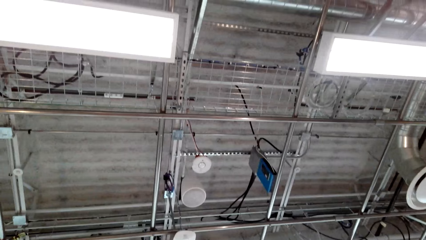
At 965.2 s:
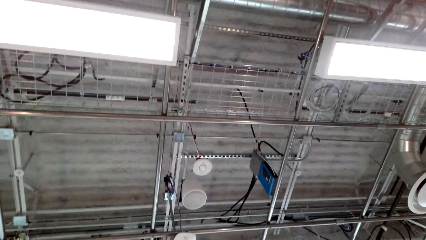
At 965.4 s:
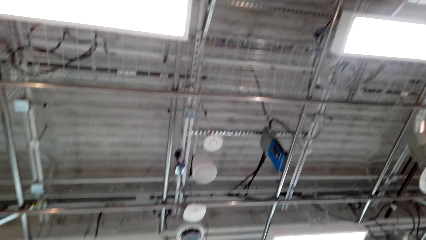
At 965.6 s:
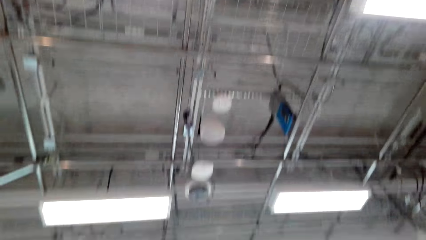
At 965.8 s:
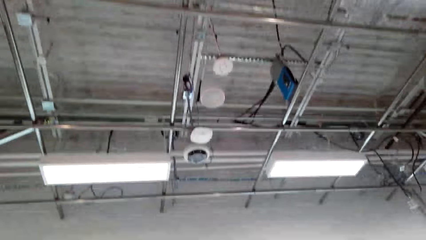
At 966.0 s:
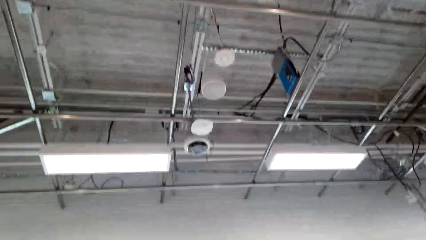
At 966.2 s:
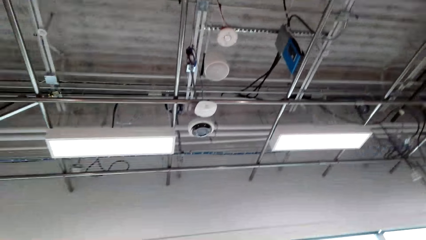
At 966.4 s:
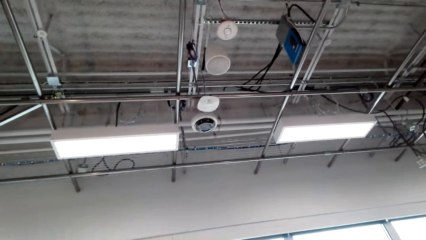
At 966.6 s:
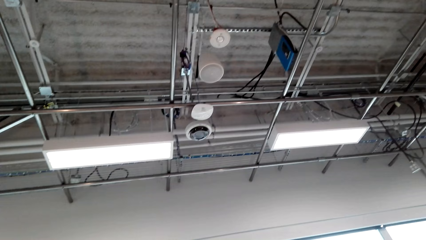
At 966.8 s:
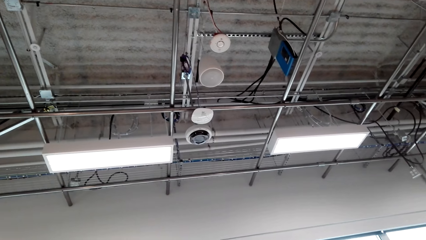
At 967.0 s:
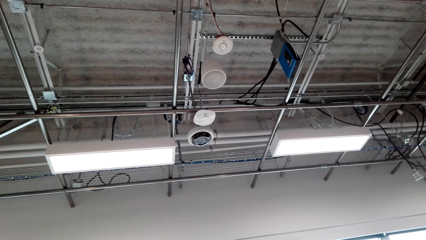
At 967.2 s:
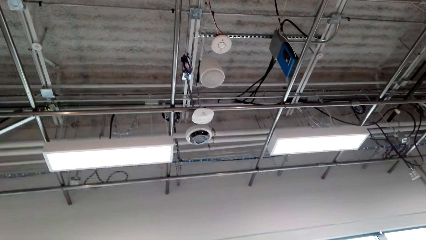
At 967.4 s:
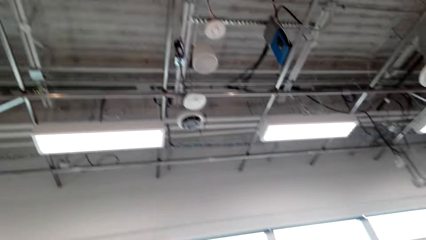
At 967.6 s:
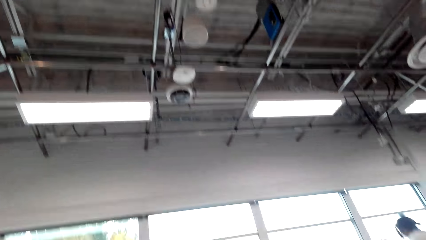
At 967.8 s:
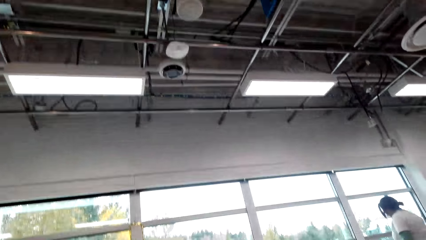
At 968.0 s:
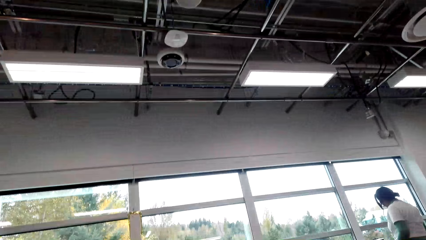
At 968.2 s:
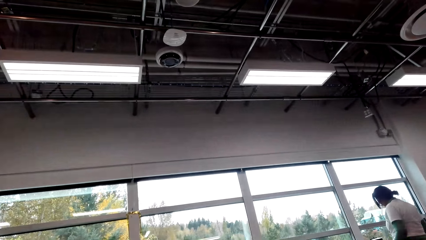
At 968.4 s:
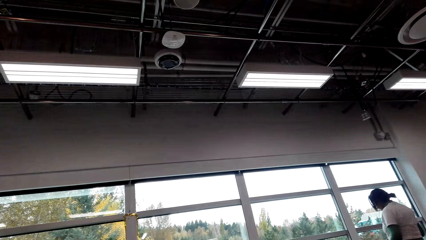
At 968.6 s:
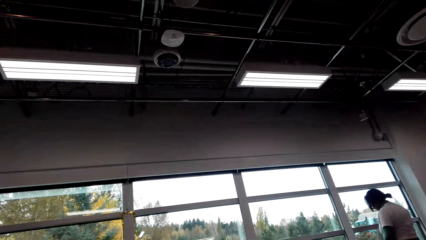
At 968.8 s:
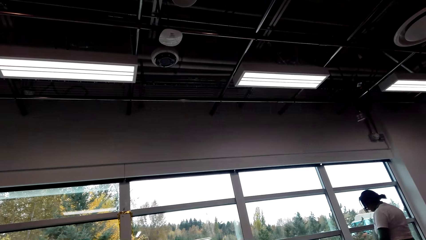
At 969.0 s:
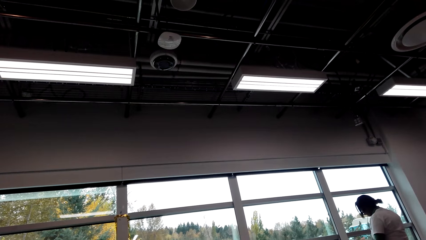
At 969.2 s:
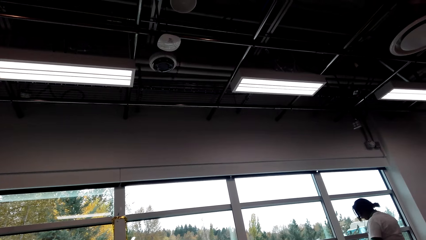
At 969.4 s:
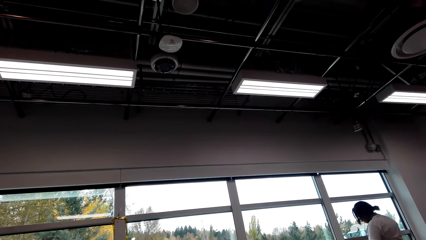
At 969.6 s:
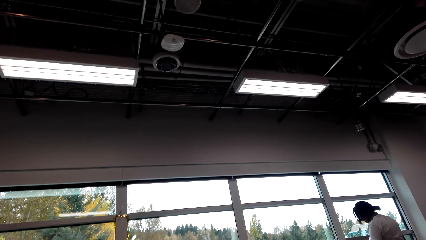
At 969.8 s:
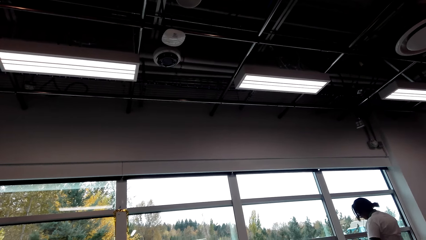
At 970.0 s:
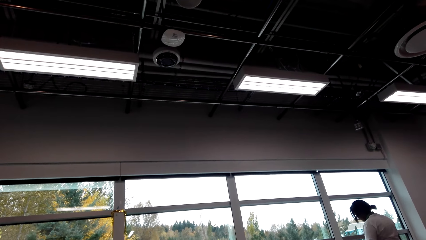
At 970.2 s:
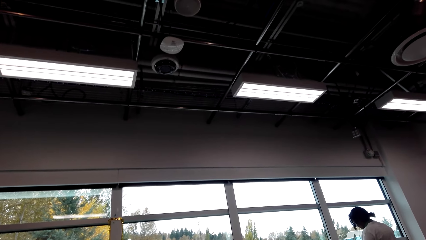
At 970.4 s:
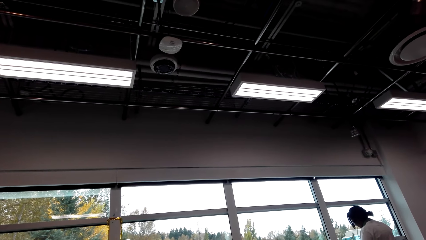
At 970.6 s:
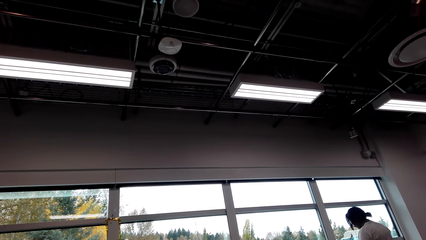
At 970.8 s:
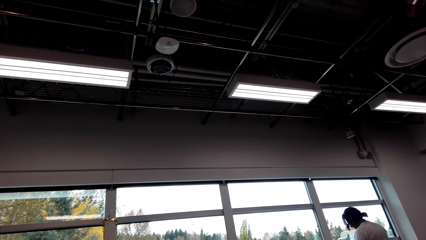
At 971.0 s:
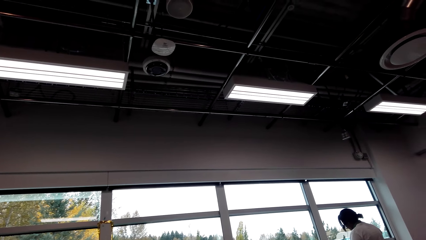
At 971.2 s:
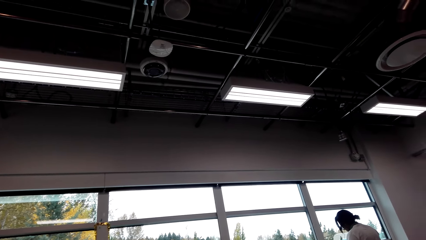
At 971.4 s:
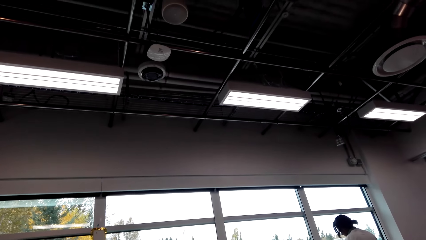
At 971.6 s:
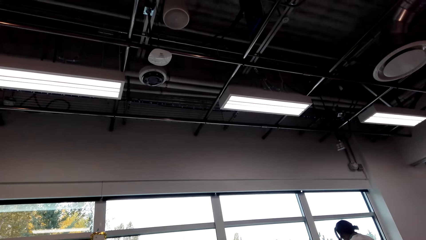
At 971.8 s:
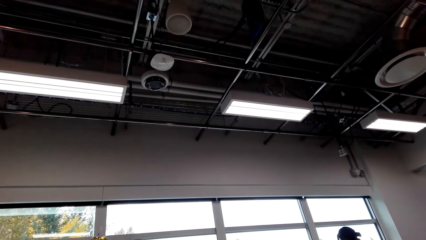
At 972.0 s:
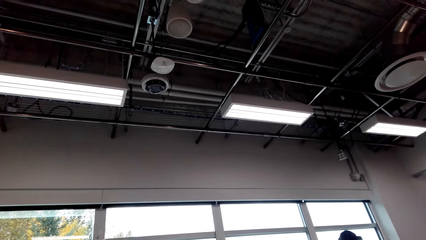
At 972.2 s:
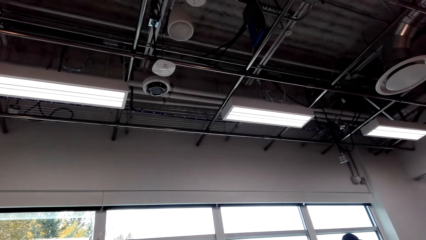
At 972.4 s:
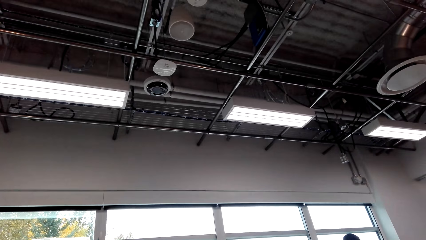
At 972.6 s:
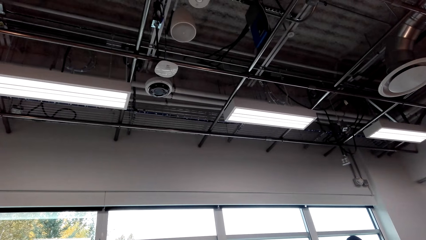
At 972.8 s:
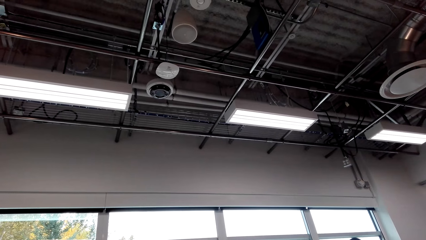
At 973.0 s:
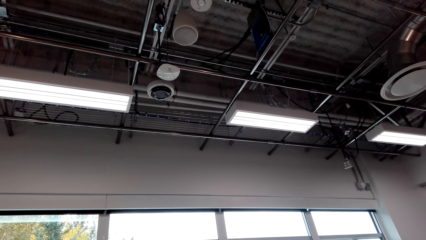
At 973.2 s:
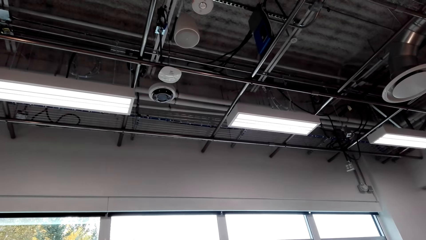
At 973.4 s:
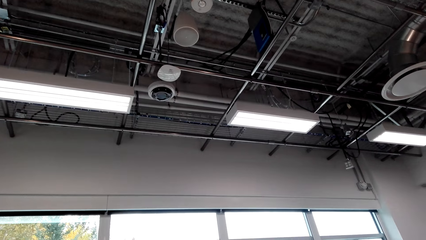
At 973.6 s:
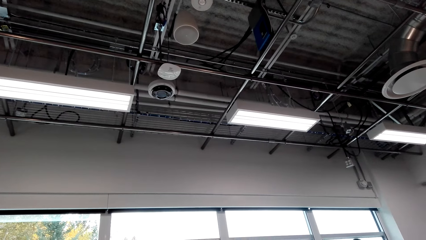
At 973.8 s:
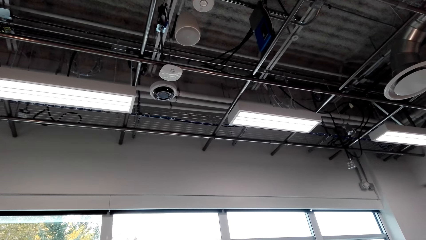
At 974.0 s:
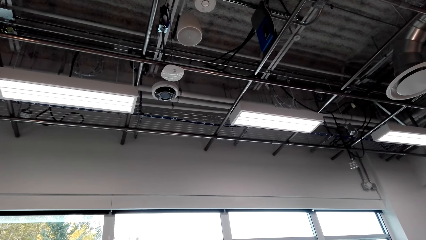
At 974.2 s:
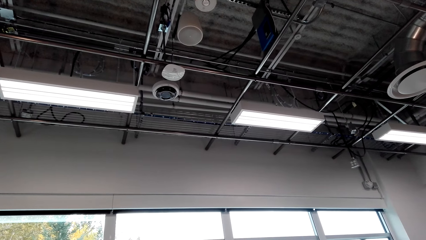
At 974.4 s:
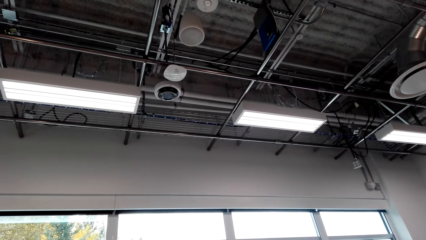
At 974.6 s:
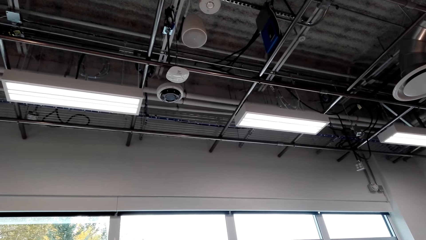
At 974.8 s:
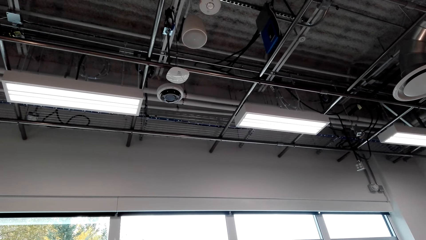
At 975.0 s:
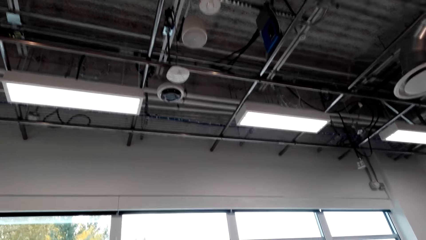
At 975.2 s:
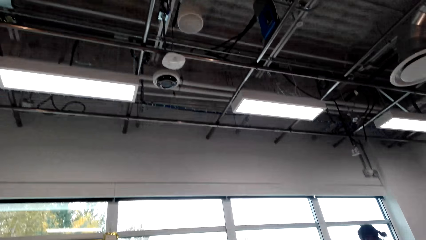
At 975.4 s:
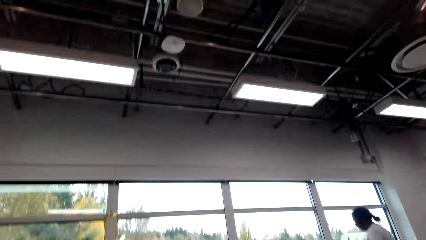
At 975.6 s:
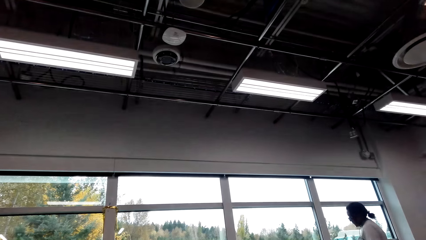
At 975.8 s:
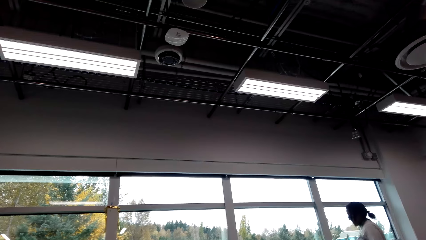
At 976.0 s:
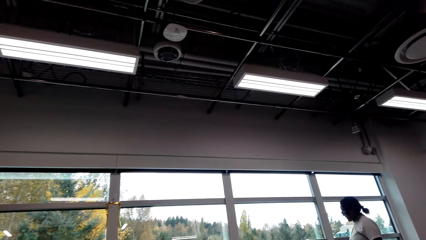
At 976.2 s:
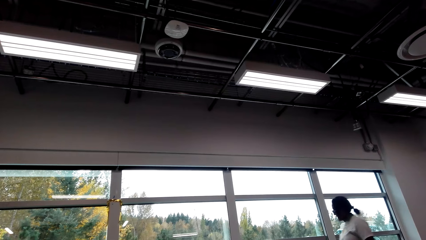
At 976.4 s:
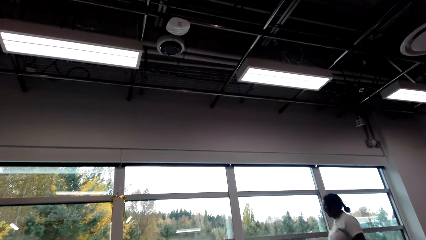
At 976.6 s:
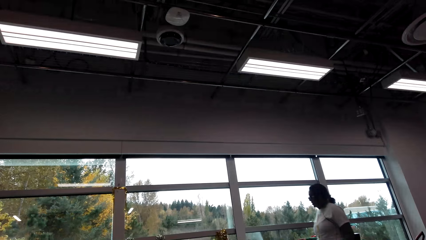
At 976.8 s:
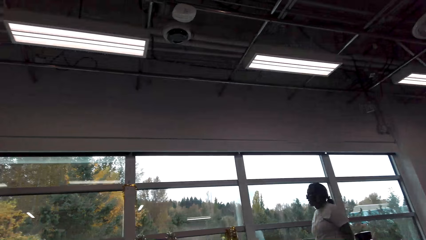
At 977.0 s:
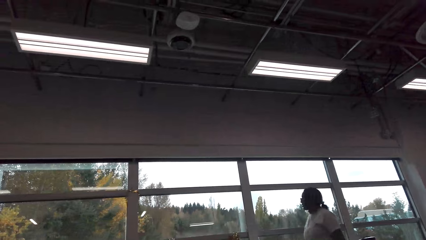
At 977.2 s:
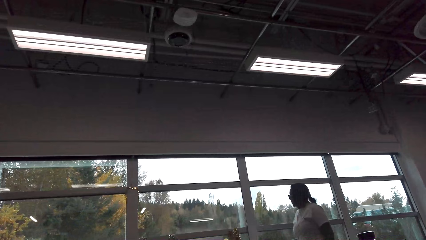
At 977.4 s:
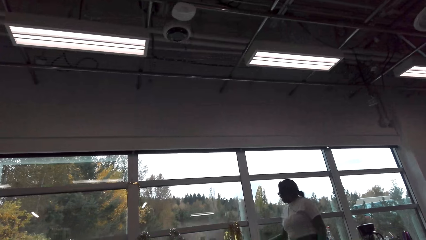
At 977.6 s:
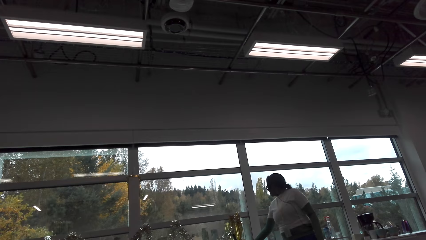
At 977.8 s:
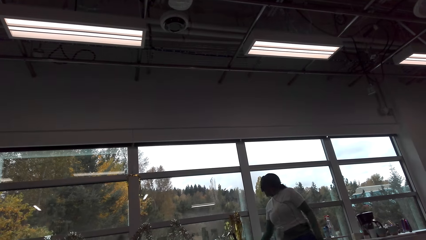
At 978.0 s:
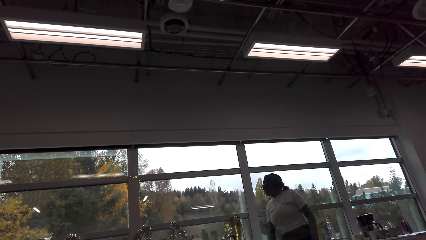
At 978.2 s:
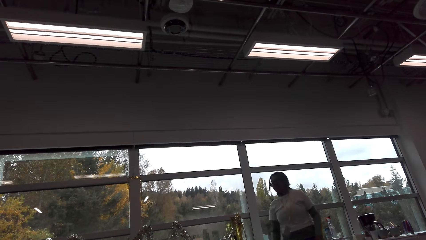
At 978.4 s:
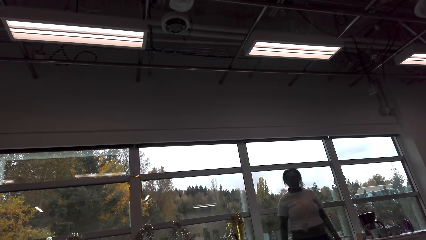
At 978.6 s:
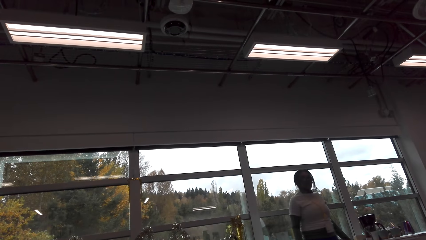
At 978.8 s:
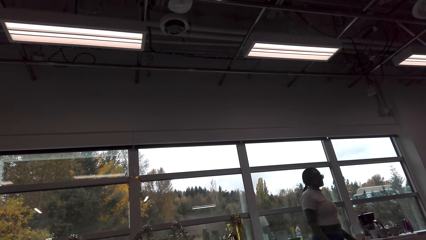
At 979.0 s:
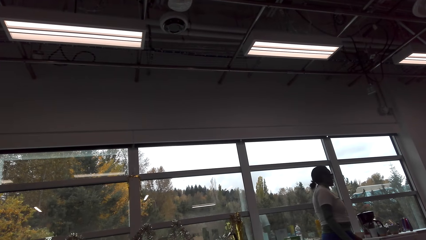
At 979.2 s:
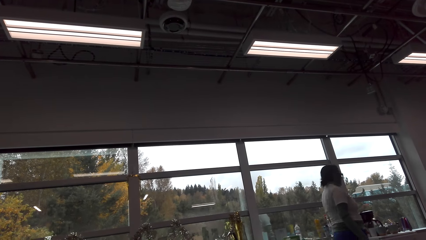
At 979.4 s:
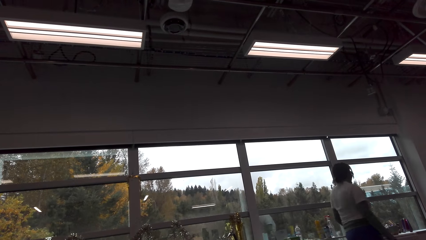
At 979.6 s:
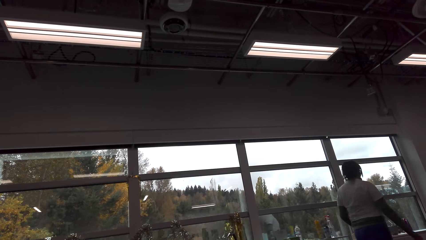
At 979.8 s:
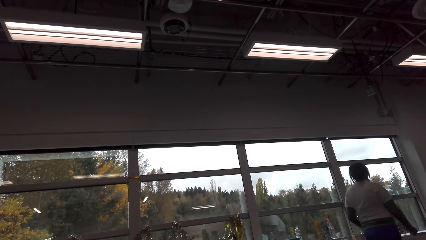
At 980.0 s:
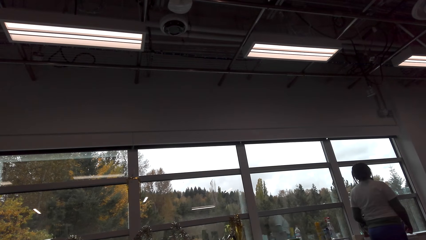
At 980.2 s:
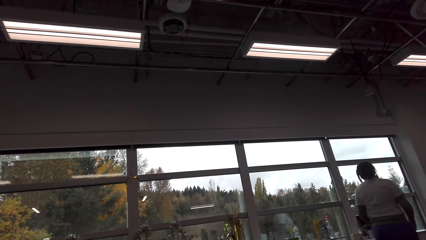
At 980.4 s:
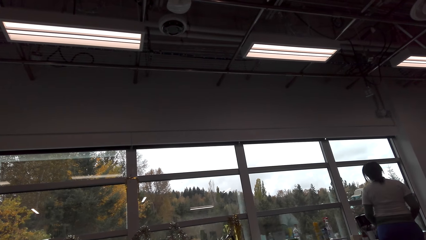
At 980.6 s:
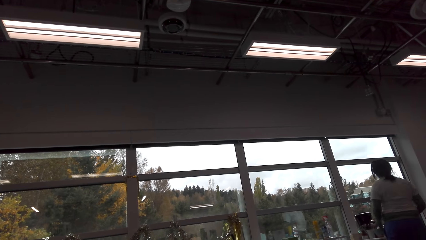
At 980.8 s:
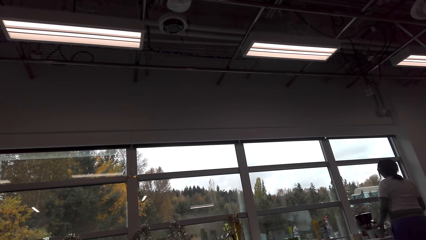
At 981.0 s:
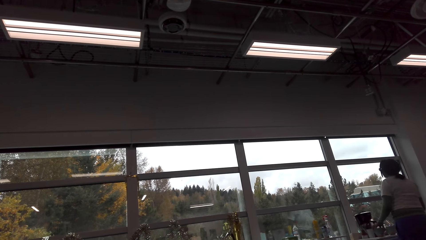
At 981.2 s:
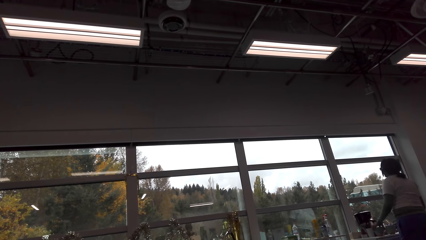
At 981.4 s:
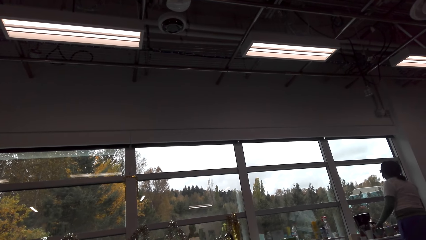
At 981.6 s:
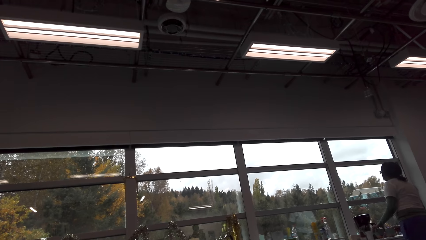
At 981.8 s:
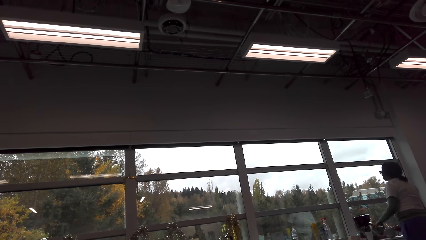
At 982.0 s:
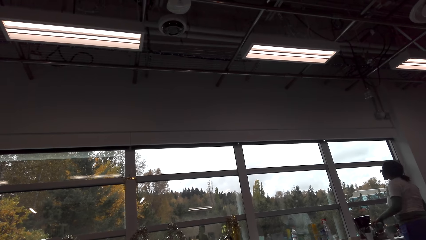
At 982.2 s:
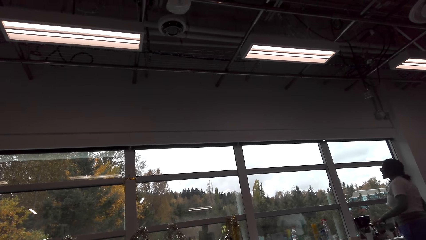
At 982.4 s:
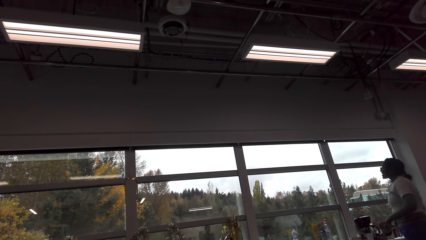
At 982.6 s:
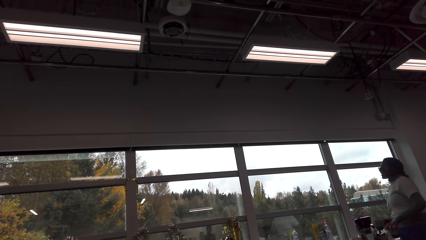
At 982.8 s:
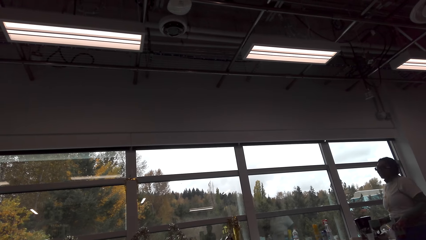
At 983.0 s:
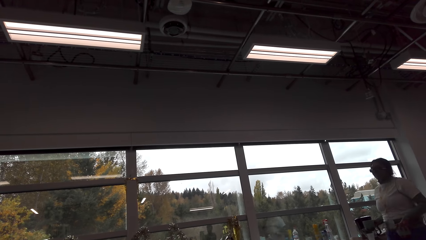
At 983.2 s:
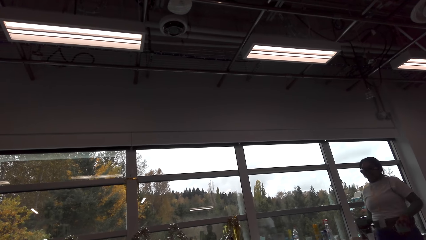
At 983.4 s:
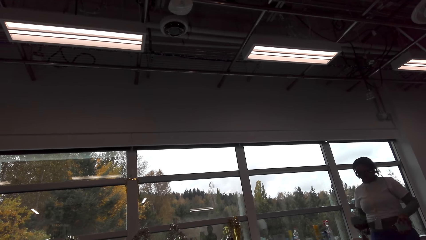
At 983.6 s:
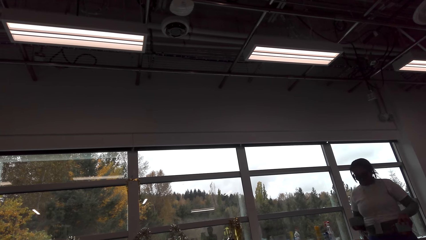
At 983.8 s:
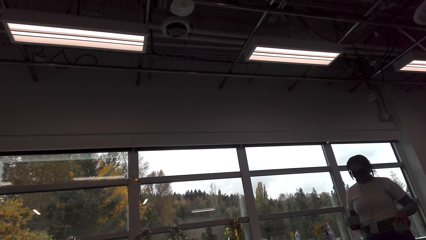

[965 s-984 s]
A woman walks around the room. The woman picks up two cups of coffee. The woman walks around the room and carries the two cups of coffee.
